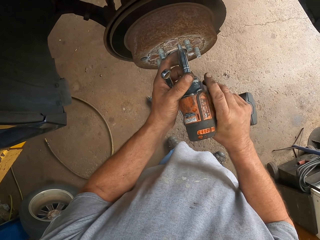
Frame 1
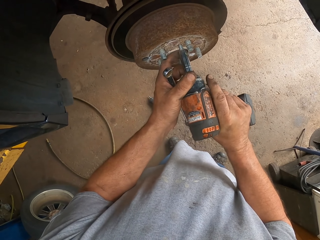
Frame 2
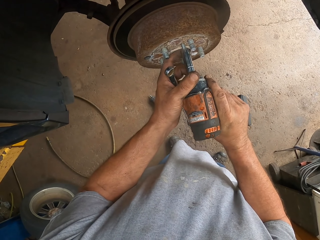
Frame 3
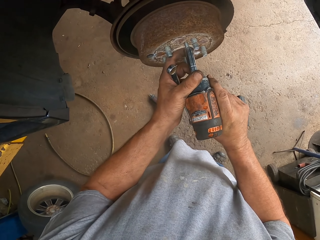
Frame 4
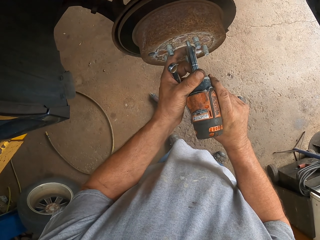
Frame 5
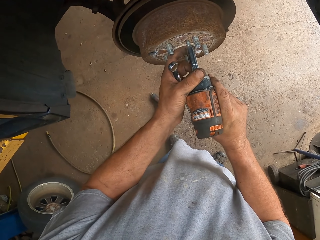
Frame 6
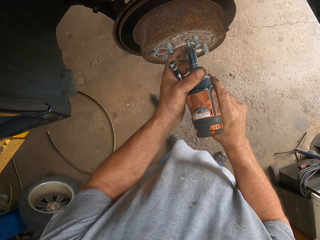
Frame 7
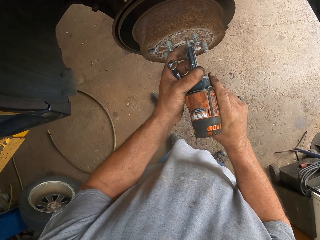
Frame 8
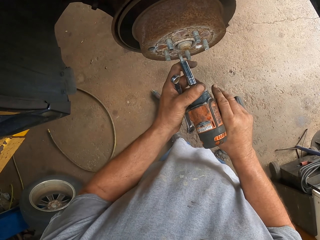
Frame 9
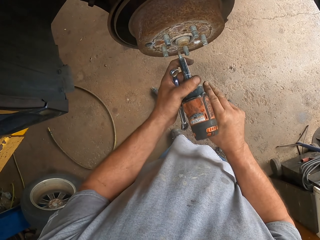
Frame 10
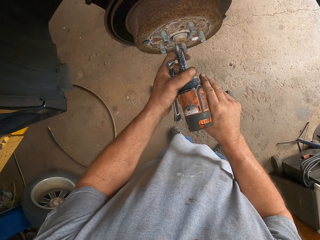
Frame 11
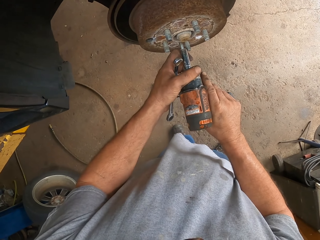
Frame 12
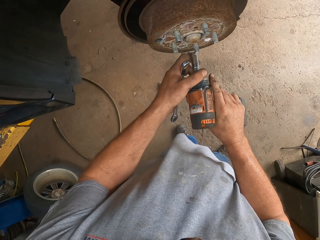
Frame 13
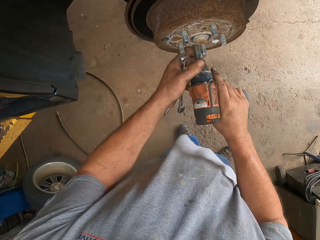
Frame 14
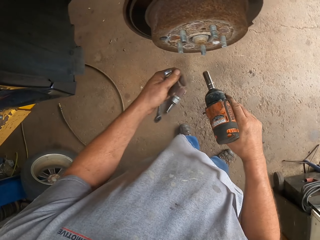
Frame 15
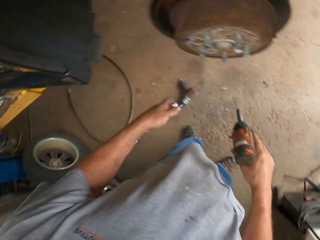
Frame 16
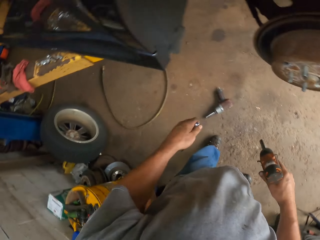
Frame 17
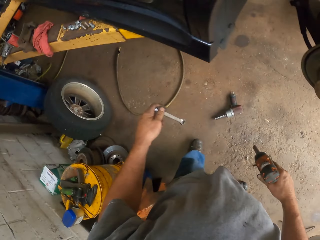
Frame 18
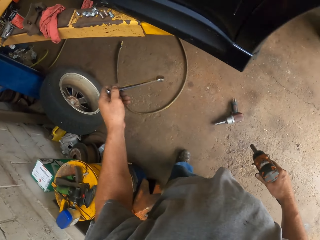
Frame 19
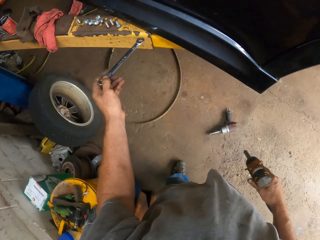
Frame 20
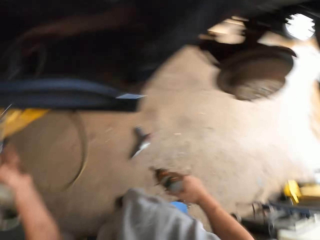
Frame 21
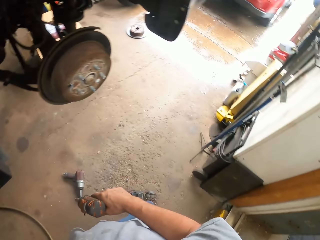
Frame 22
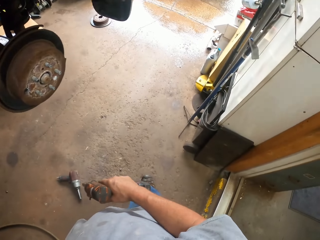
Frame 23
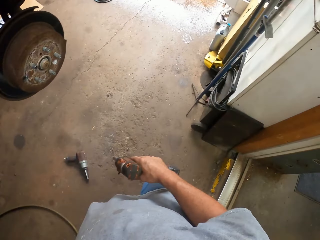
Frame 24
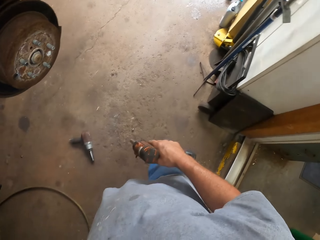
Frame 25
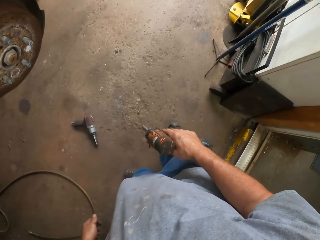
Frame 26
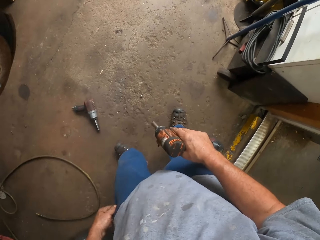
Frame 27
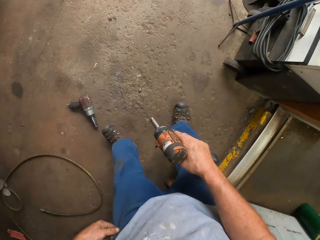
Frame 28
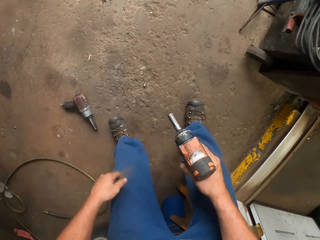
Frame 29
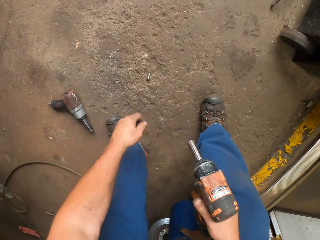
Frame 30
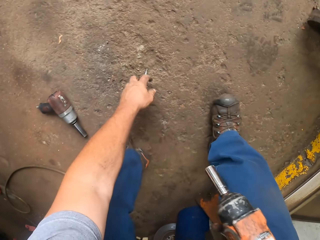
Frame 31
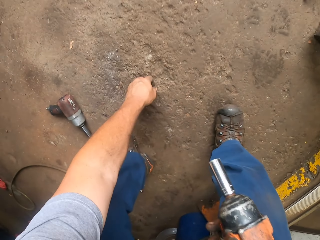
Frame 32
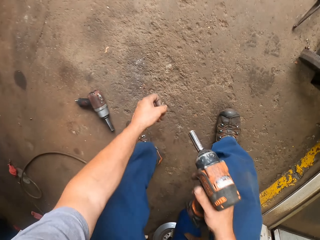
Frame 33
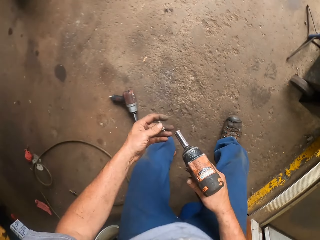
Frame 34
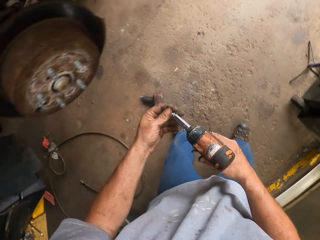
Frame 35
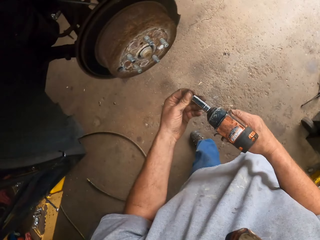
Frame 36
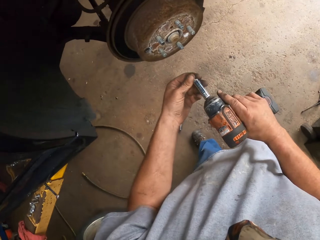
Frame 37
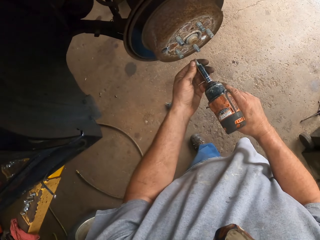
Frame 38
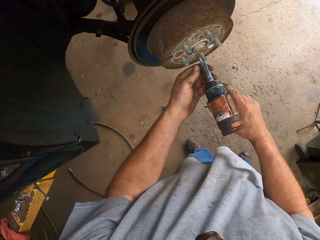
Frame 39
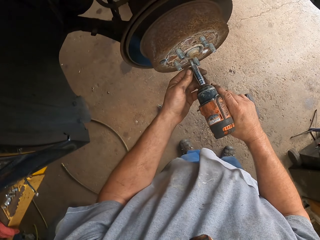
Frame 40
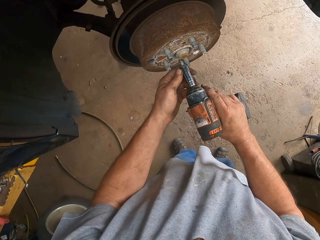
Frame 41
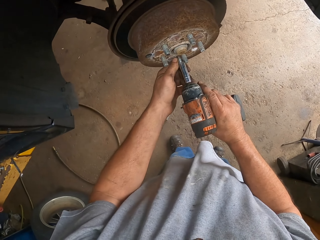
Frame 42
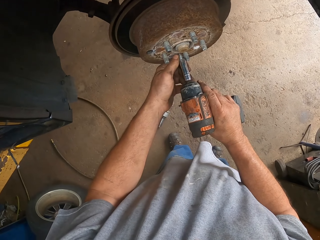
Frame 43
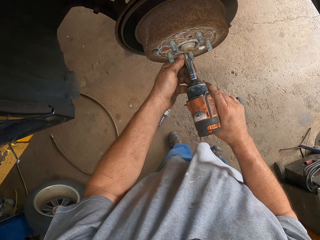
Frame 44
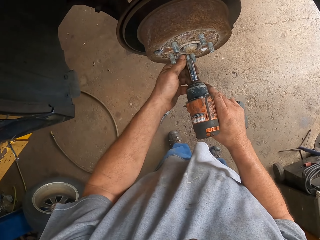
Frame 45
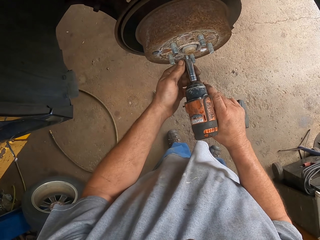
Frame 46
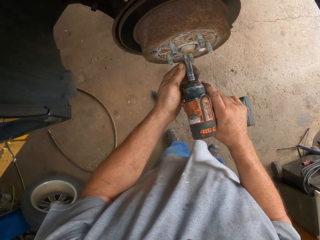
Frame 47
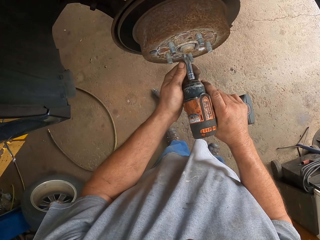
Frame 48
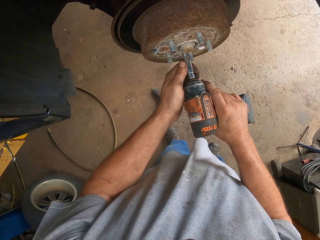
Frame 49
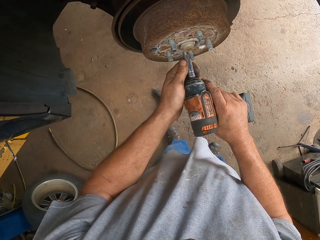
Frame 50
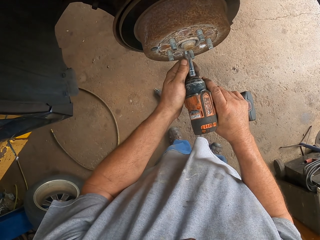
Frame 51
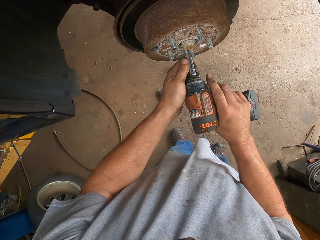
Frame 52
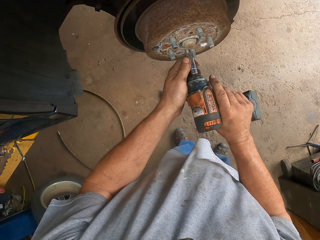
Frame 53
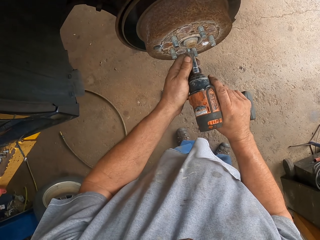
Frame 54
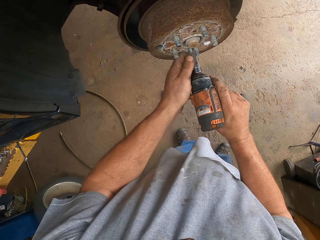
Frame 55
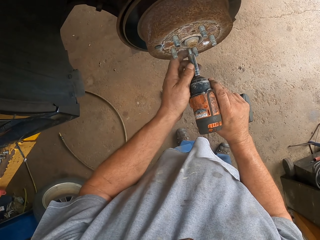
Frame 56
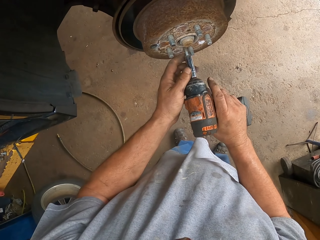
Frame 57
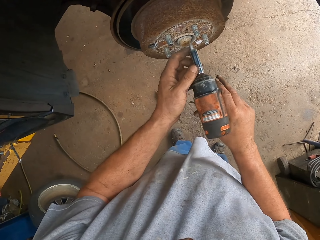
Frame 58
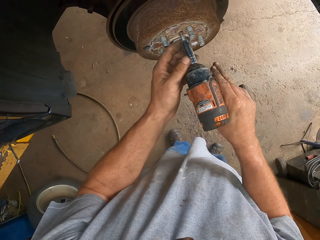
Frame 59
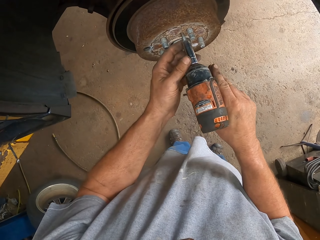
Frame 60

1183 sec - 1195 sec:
The camera wearer puts the ring spanner down. They pick up a bolt from the floor. They take the nut and put the nut on the drill. They drill the bolt. They fix the nut.

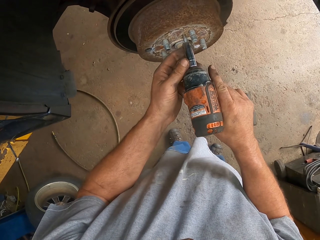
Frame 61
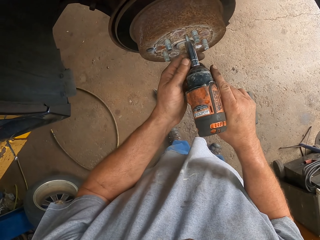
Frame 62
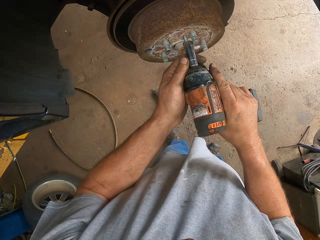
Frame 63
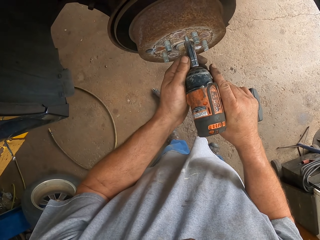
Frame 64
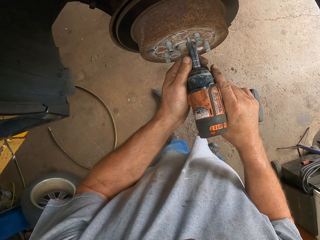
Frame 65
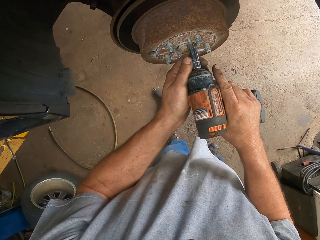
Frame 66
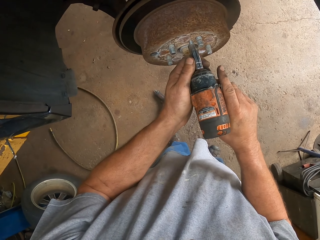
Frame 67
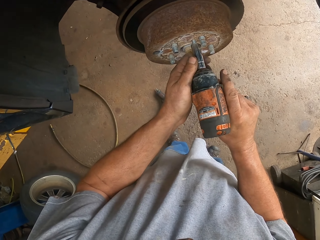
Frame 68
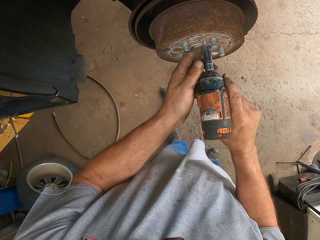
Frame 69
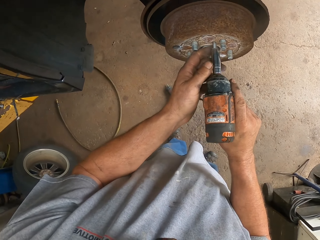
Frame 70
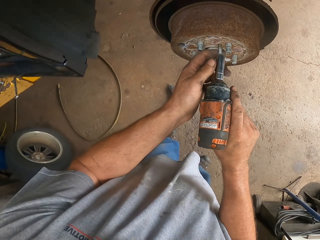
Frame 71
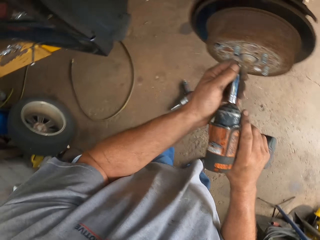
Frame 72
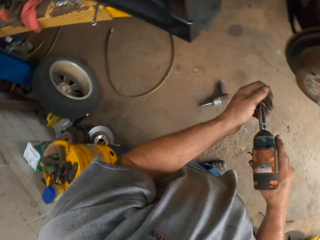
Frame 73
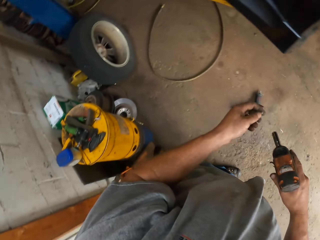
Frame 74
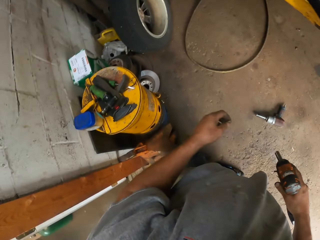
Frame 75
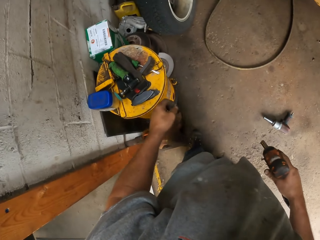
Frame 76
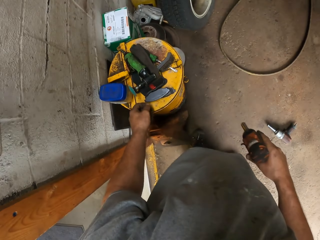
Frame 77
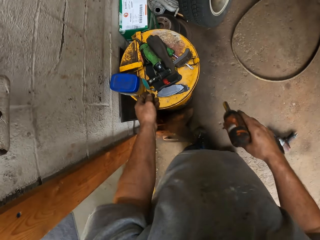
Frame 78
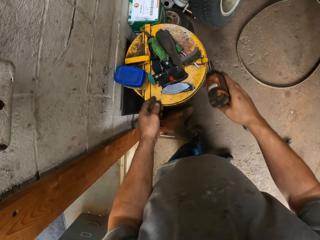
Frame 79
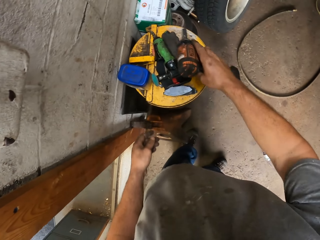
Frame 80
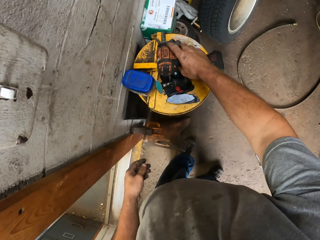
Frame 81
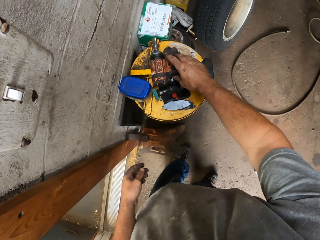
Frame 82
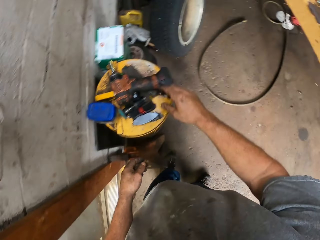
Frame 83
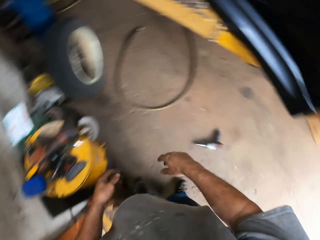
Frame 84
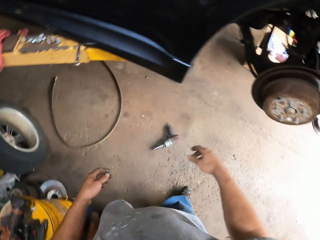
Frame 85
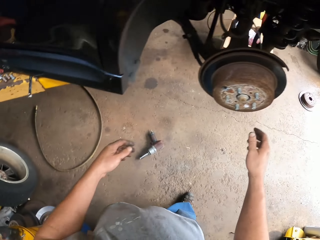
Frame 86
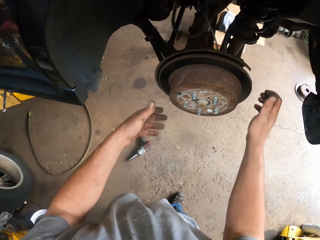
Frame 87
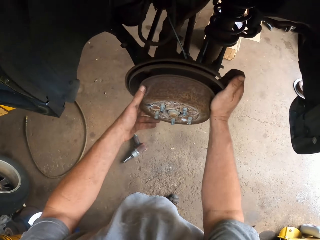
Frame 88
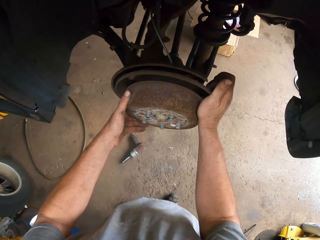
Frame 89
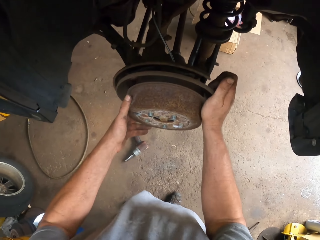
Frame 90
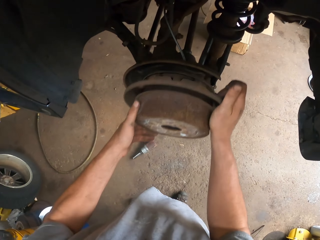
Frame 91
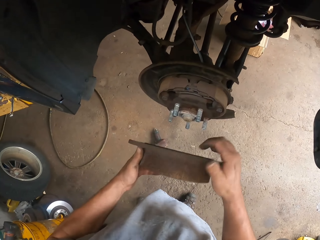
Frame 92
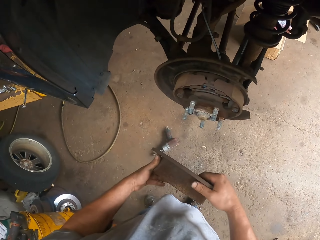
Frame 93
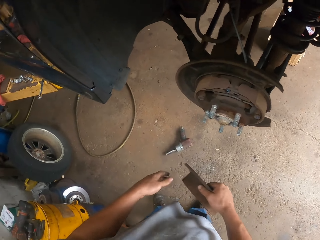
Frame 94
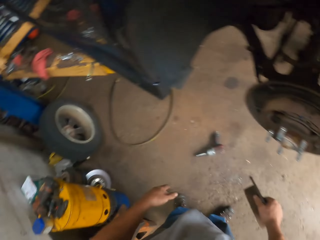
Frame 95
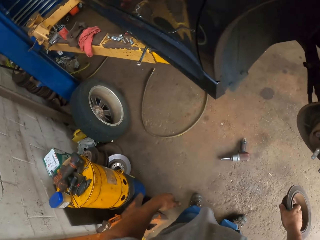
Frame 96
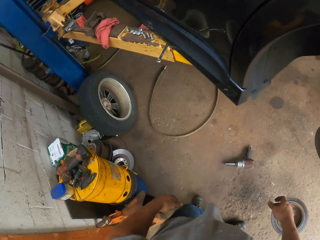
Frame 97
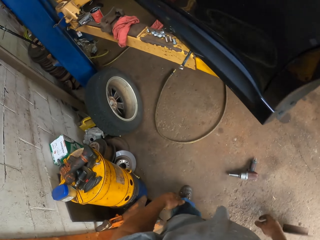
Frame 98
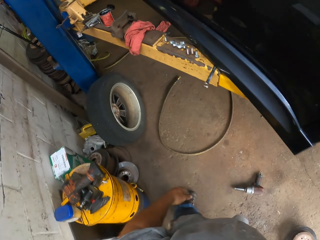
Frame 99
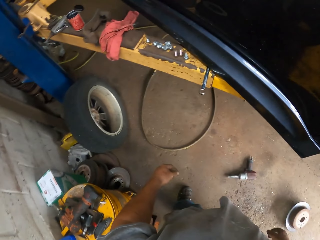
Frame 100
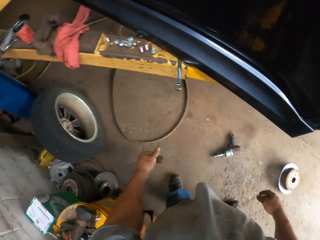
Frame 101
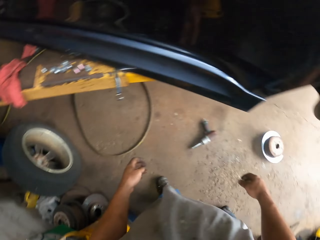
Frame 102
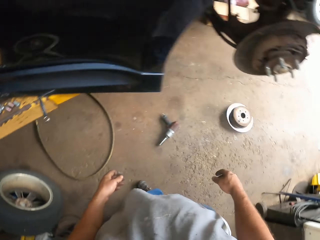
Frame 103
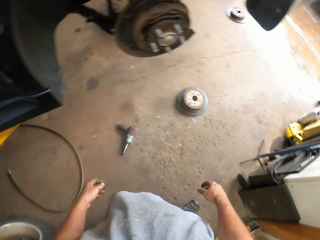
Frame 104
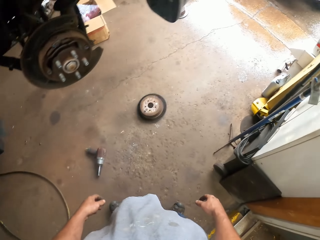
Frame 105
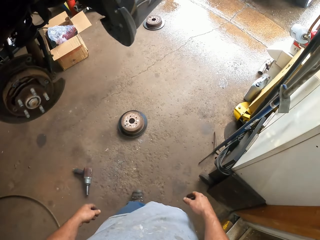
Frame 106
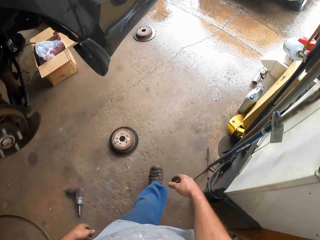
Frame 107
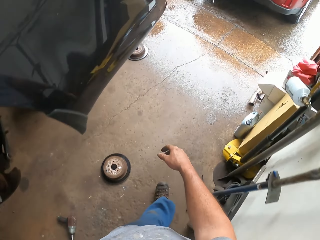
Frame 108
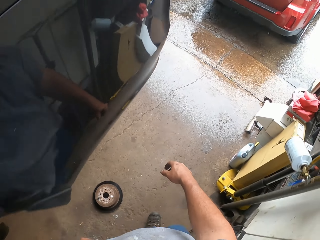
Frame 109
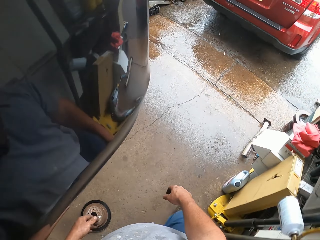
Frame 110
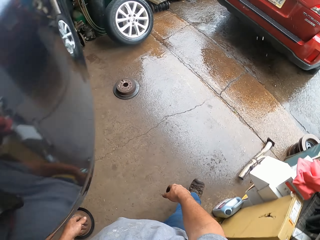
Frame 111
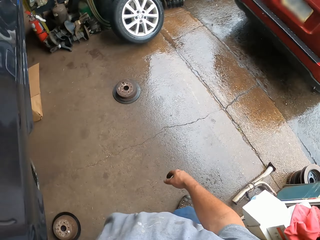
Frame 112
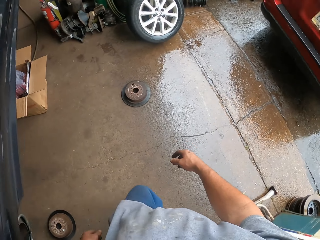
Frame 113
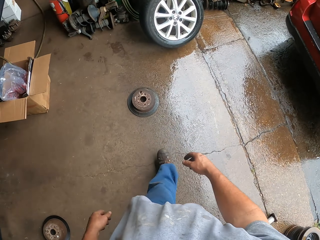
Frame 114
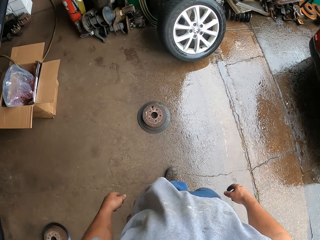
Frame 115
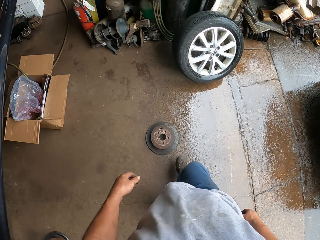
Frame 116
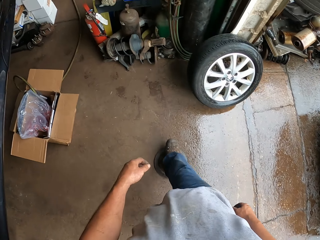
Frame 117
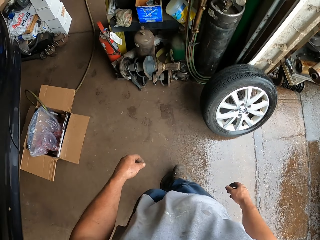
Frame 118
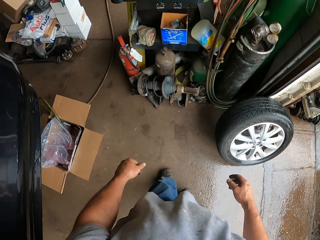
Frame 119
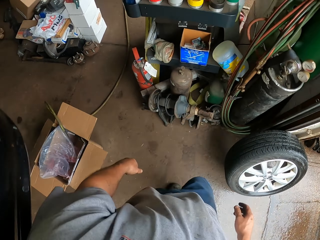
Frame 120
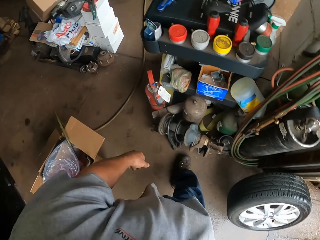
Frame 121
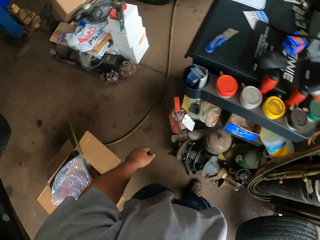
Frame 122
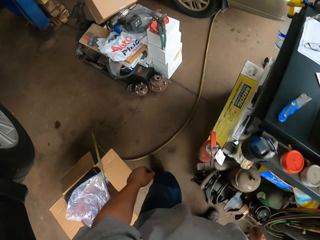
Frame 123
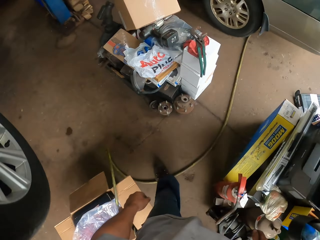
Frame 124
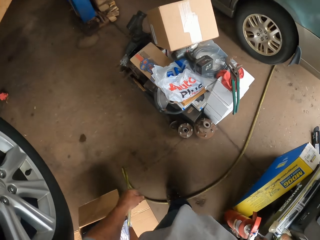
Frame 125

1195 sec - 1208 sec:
The camera wearer places the drill machine on top of the bucket. They turn around. They remove the car part wheel or car spare part. They put down the car spare part. They throw the car part wheel on the floor. They walk around the garage.
